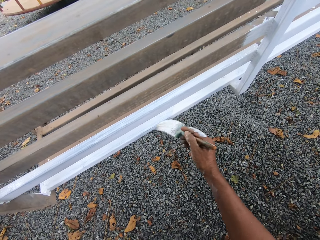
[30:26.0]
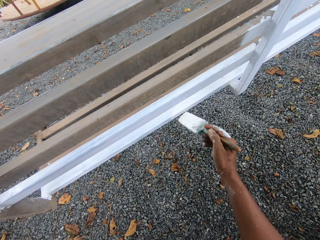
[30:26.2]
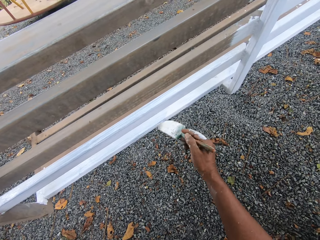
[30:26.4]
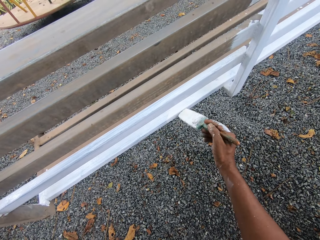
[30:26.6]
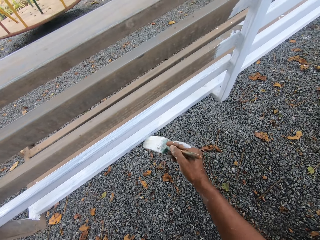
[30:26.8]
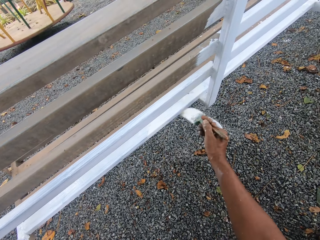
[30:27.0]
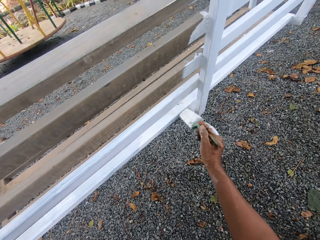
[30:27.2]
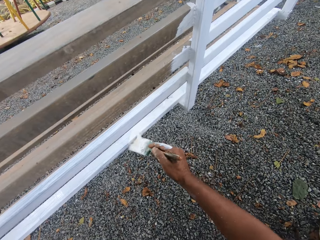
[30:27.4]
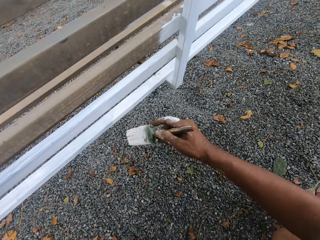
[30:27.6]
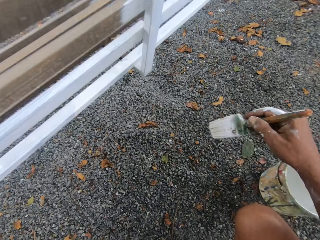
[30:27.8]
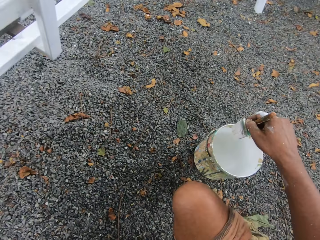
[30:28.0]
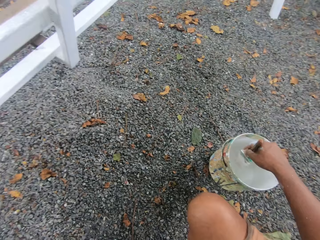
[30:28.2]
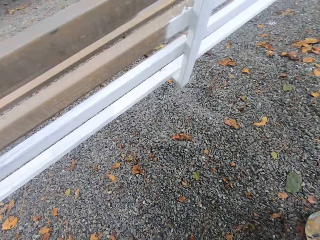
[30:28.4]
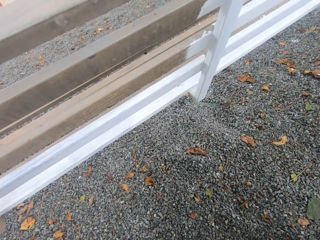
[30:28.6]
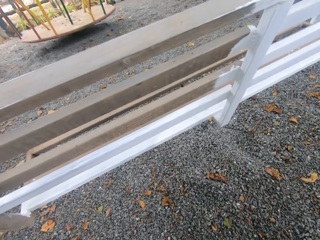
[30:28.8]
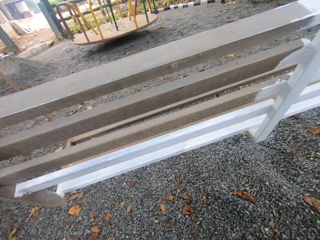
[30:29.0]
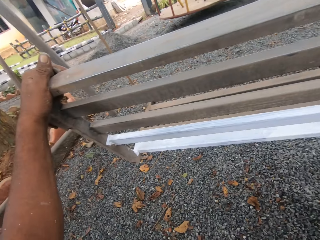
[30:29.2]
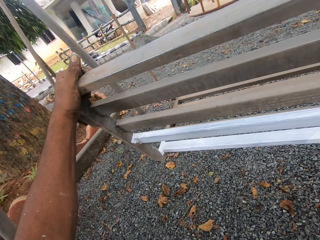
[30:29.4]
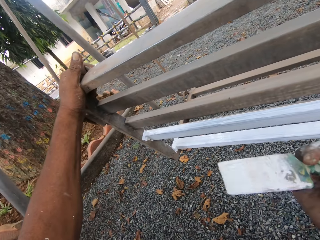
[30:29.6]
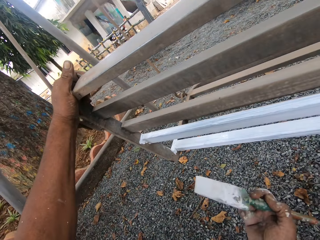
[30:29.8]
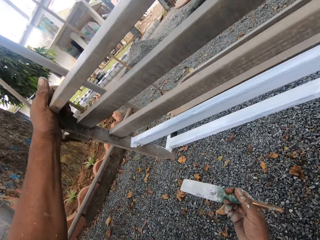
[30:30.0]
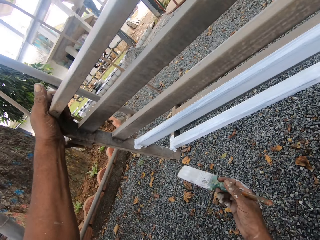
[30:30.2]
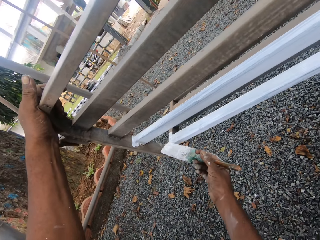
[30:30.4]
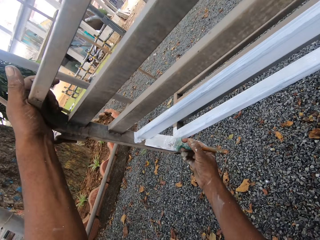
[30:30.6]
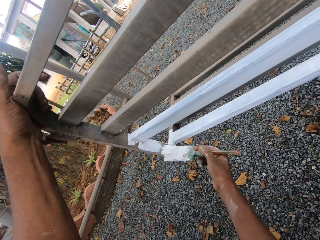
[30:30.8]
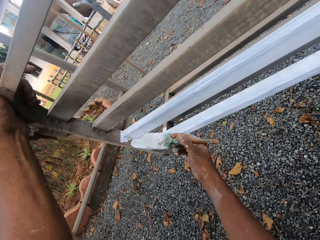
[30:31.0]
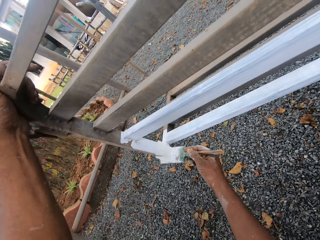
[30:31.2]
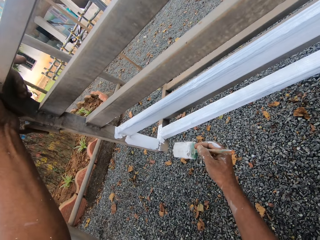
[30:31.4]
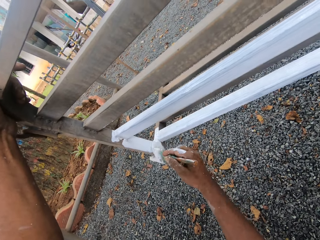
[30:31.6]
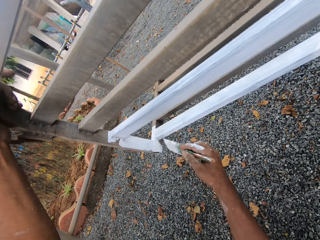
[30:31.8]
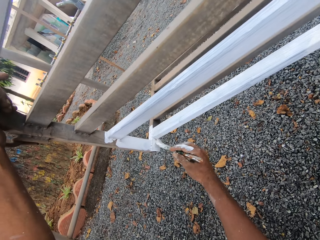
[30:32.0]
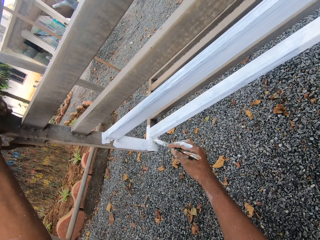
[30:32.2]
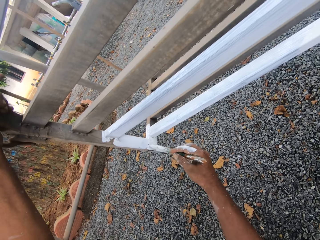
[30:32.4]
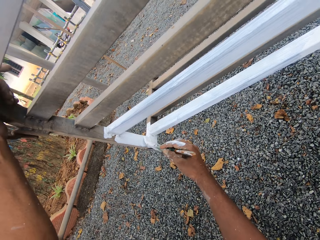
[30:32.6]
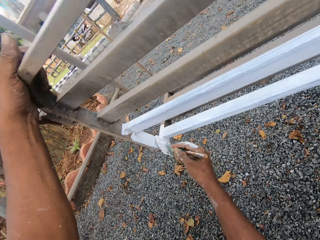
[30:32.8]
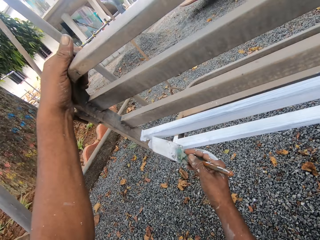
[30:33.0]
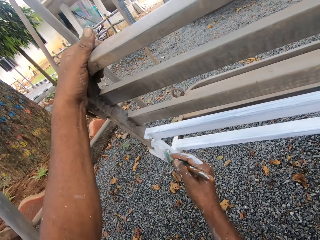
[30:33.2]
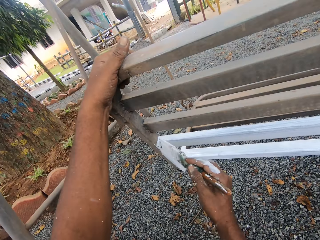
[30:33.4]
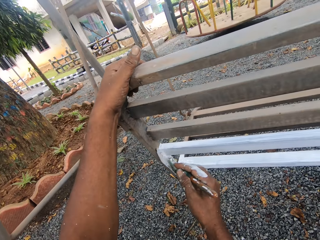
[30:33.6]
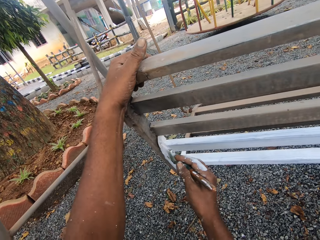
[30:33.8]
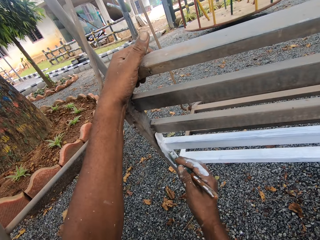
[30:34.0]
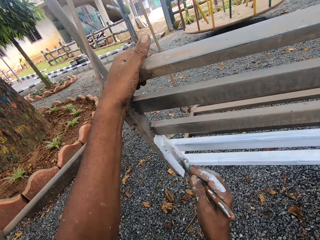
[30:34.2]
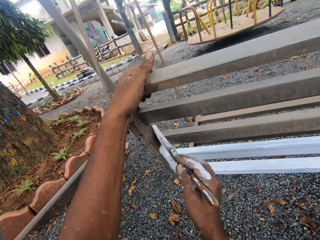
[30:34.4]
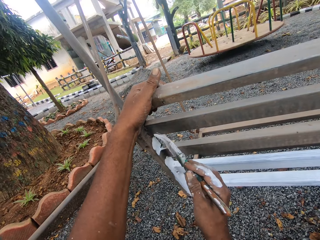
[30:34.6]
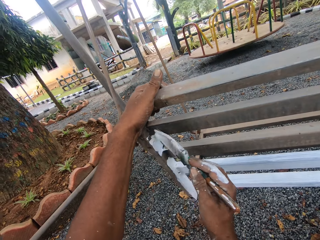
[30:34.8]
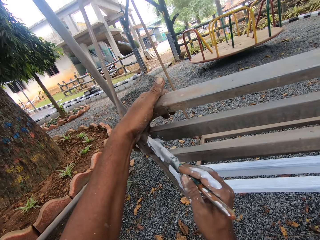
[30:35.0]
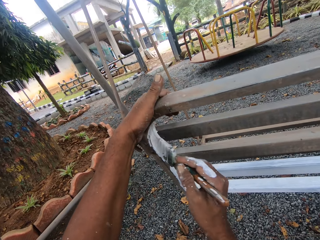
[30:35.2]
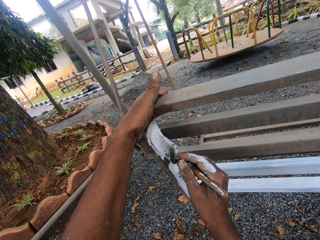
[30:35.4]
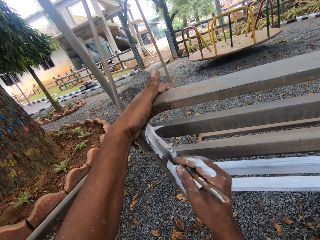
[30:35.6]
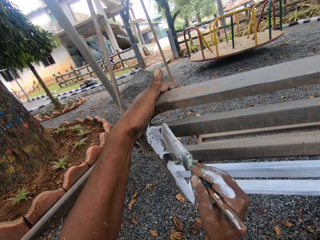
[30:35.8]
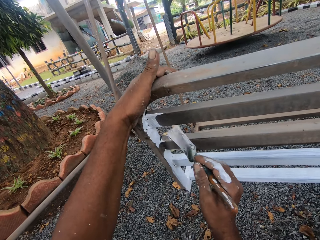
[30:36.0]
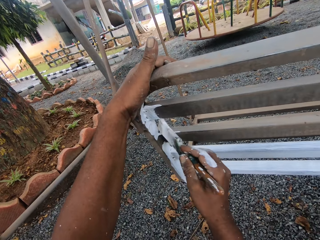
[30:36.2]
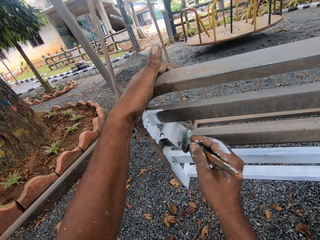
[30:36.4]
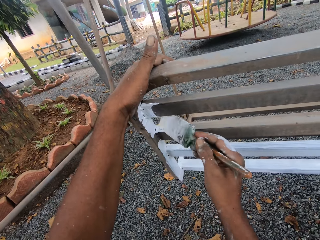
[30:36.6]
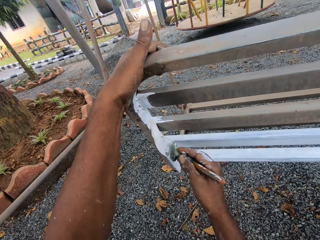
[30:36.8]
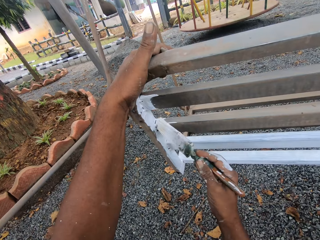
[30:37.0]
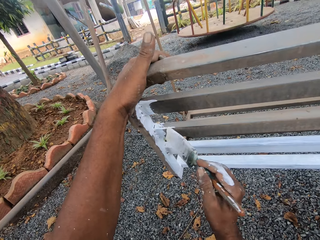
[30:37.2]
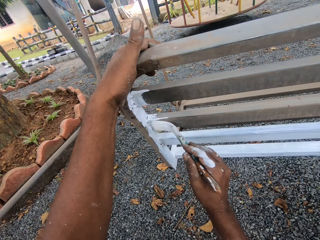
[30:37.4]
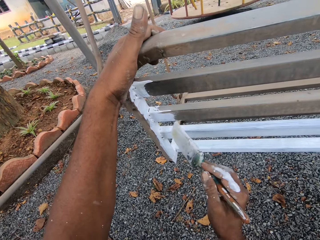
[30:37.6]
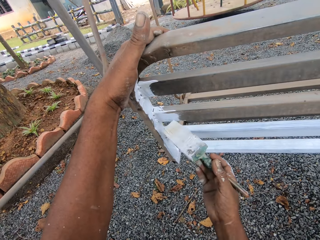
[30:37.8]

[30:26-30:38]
The camera wearer dips the paint brush into a can of paint on the ground. He paints the swing chair seat with the paint brush in his right hand.

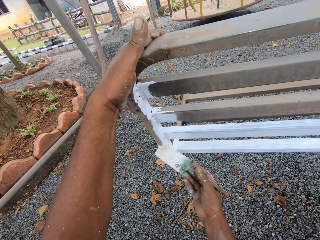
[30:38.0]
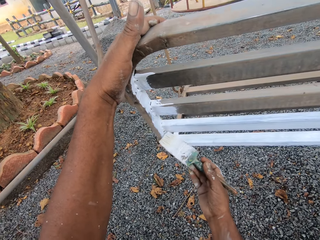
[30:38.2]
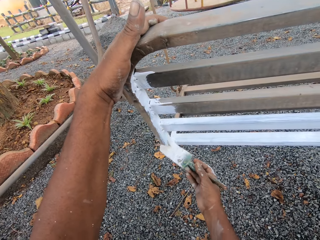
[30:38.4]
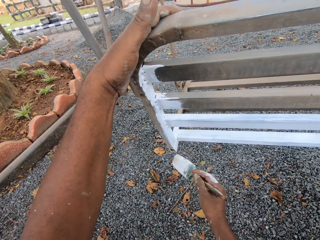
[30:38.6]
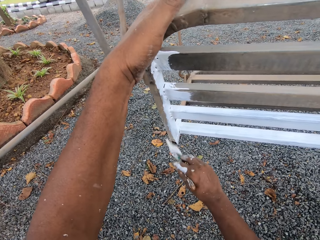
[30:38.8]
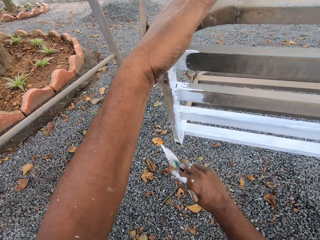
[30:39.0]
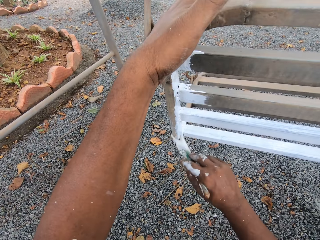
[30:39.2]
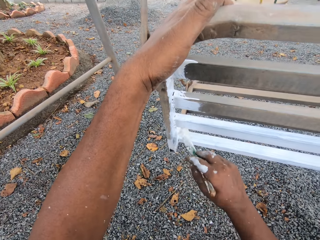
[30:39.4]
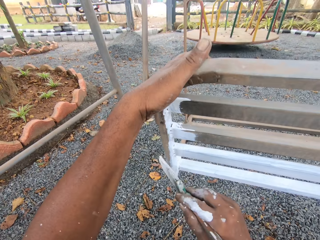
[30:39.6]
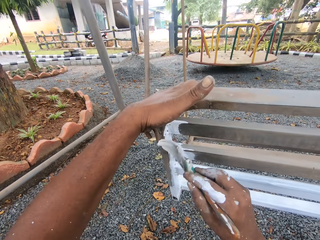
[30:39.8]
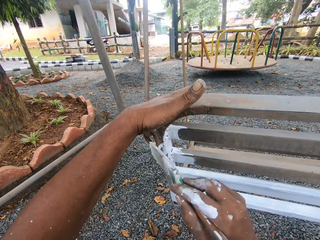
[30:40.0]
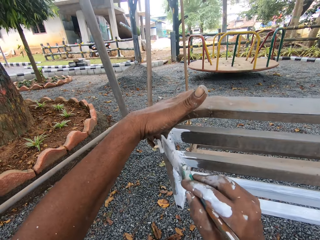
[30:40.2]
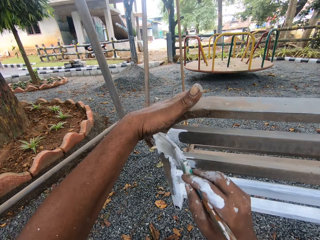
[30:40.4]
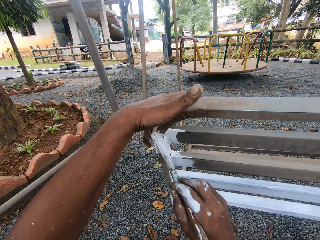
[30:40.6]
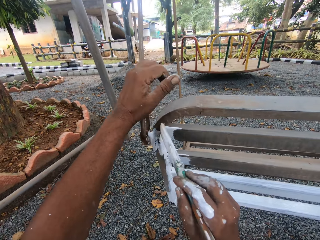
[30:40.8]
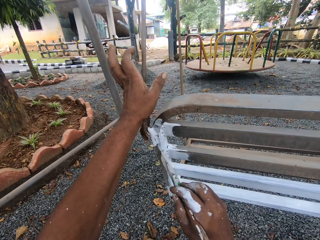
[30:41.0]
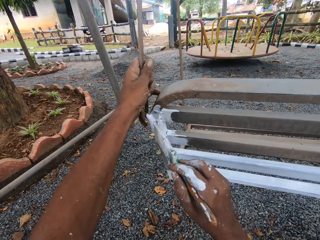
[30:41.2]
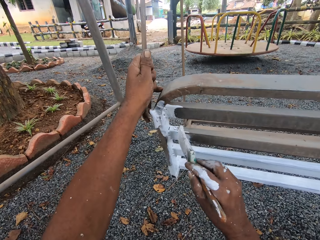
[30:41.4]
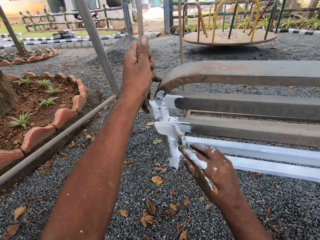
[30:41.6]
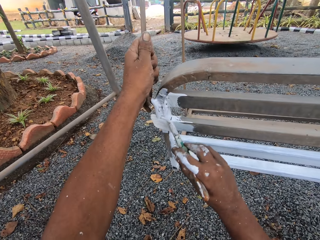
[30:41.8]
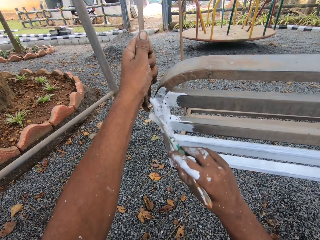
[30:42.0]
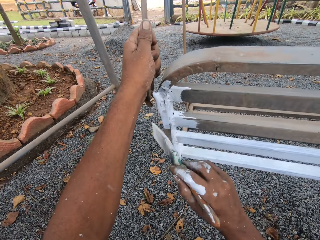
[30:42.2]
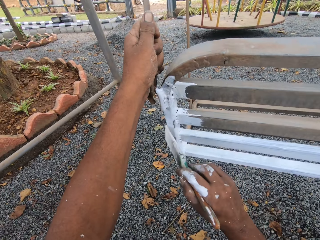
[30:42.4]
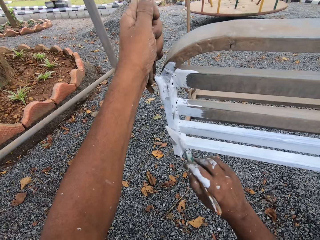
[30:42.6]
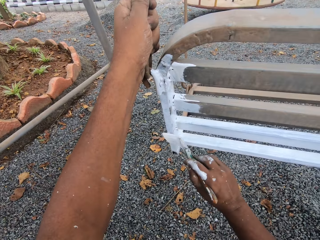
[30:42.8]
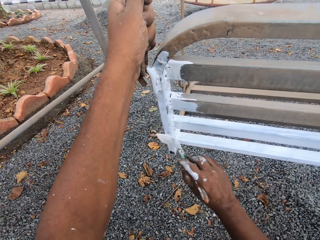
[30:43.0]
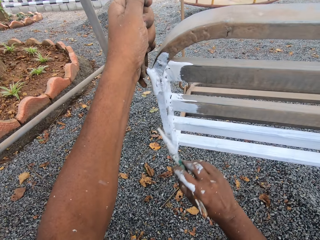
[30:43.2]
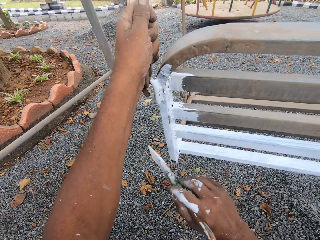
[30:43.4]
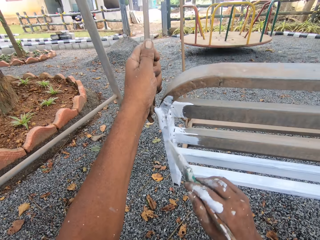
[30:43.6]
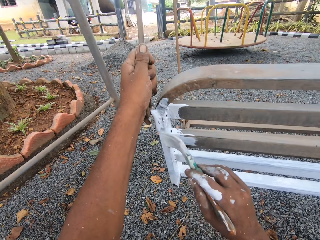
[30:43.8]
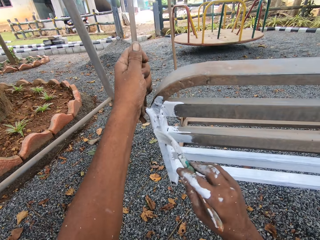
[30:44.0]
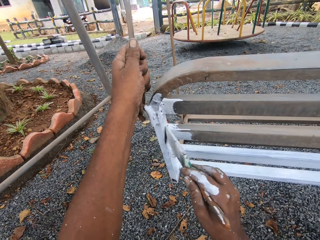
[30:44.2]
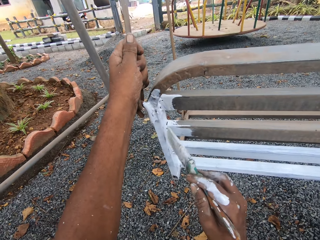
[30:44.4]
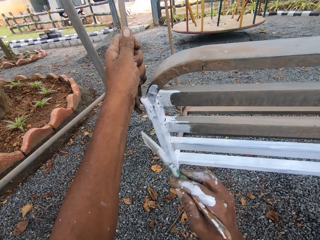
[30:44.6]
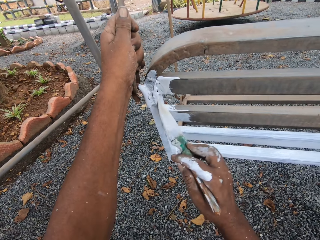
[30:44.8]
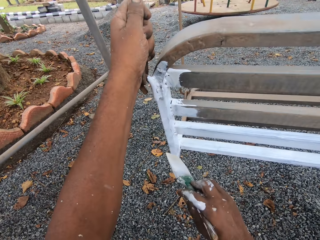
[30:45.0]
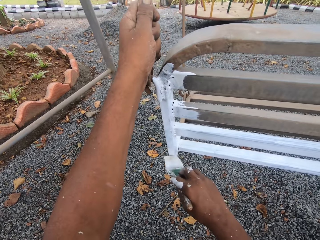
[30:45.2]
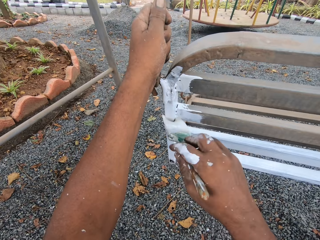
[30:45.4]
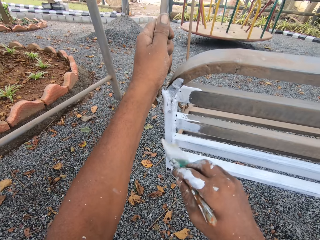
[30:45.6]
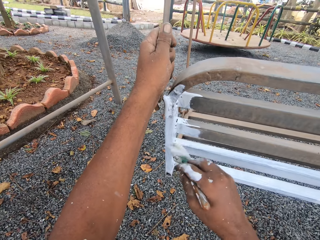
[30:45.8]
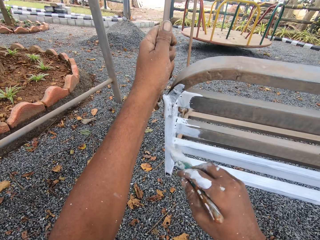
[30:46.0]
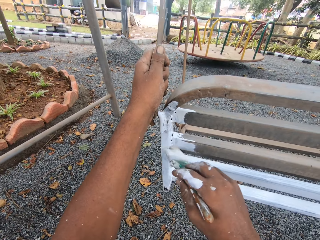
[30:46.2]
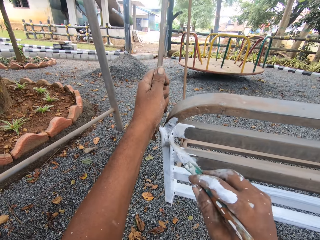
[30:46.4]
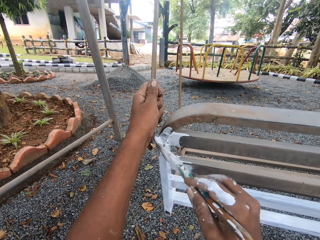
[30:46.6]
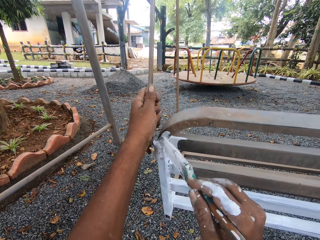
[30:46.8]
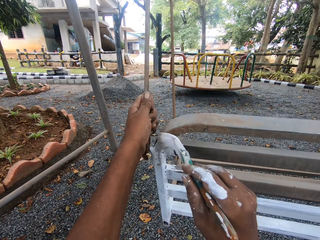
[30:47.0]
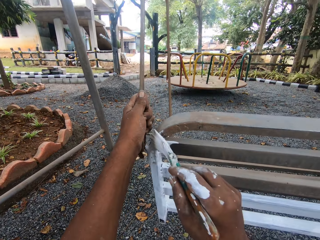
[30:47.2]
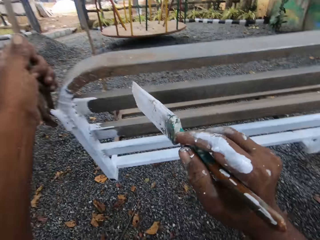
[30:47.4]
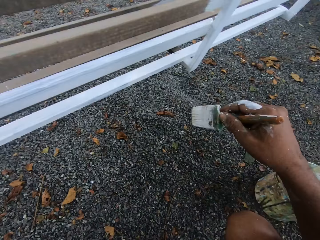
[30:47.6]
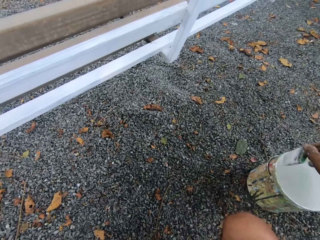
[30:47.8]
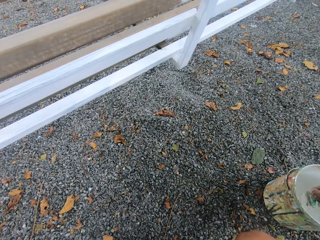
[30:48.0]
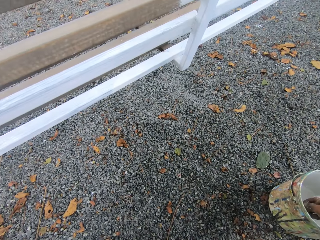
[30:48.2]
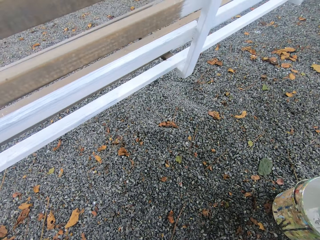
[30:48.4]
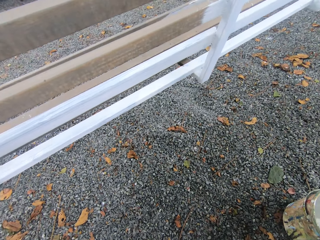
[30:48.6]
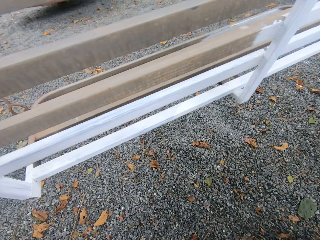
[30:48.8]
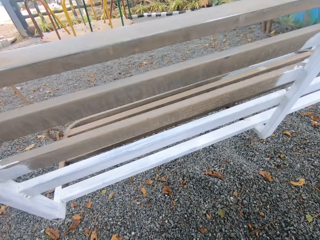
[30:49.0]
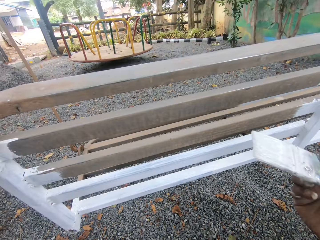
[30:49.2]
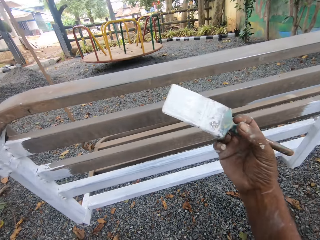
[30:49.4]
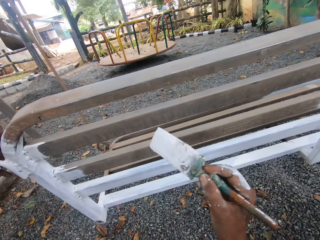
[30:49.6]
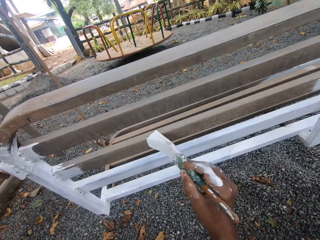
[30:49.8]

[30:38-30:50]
The camera wearer dips the paint brush into the can of paint on the ground.
